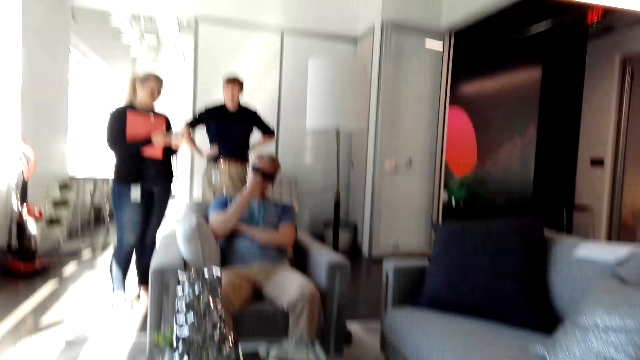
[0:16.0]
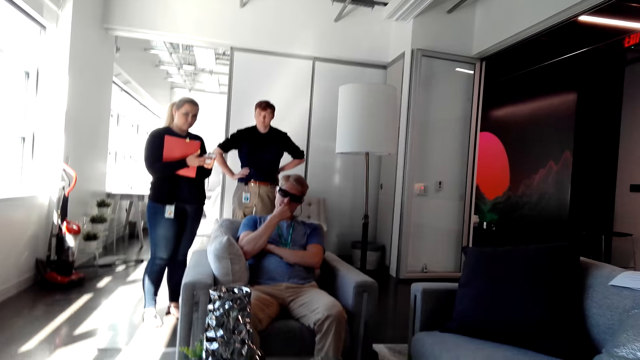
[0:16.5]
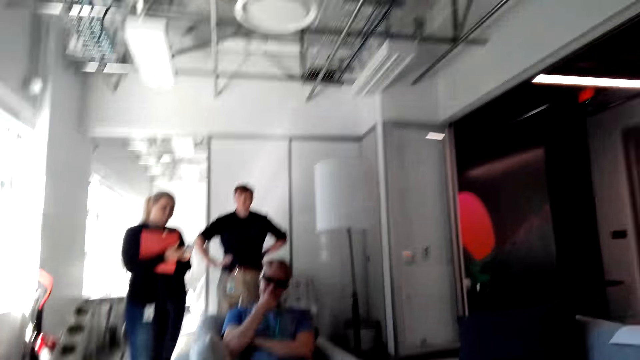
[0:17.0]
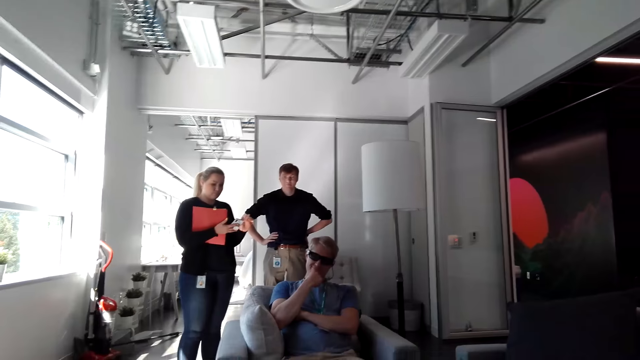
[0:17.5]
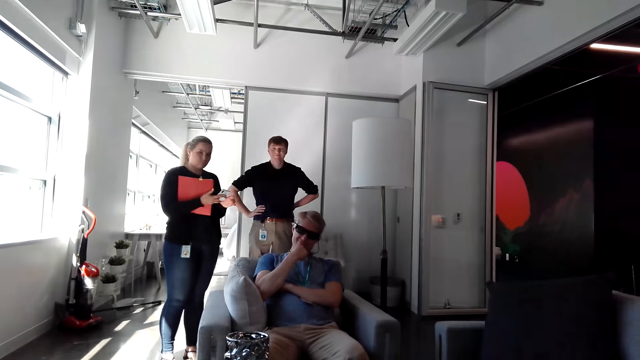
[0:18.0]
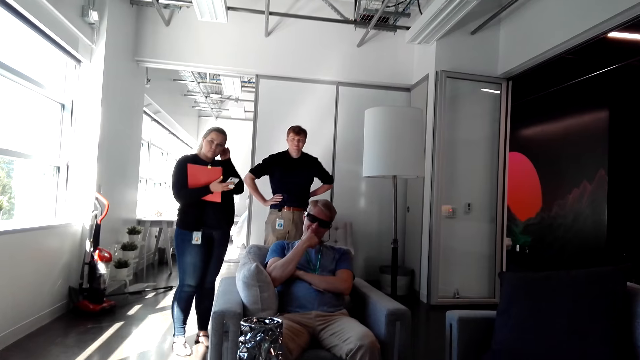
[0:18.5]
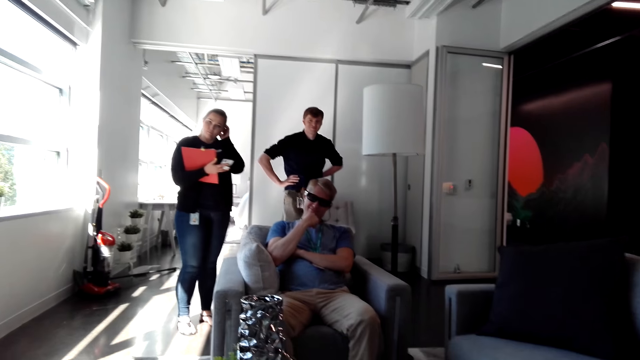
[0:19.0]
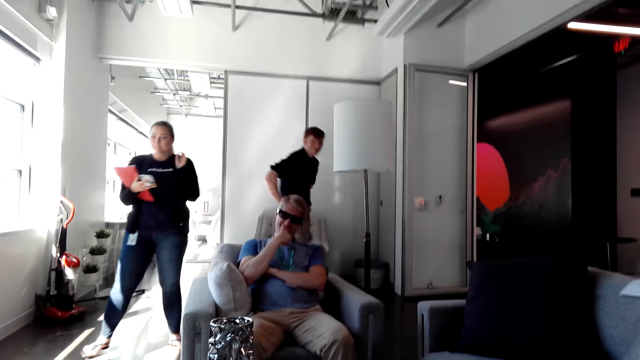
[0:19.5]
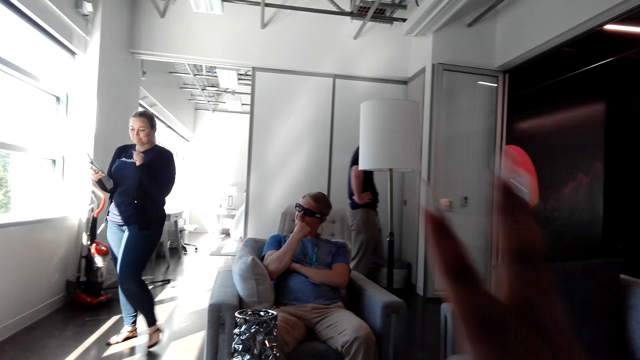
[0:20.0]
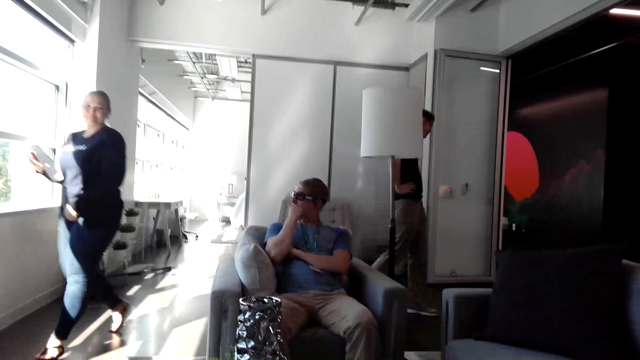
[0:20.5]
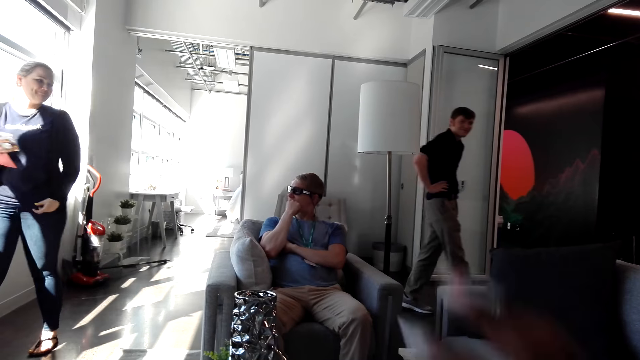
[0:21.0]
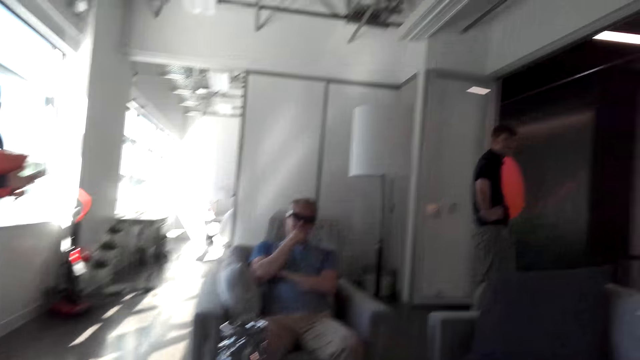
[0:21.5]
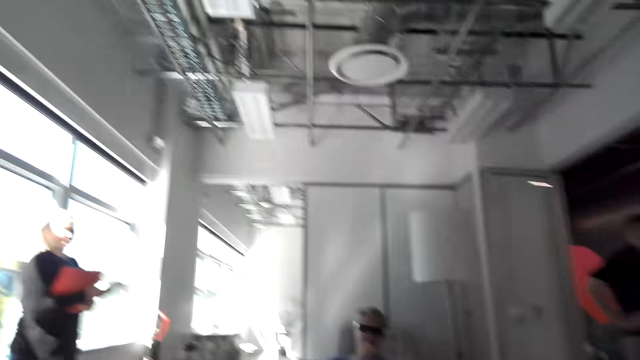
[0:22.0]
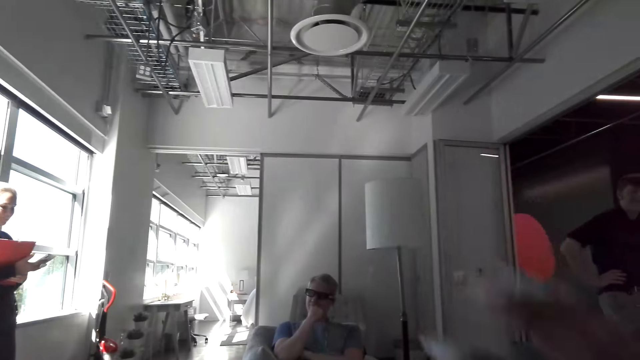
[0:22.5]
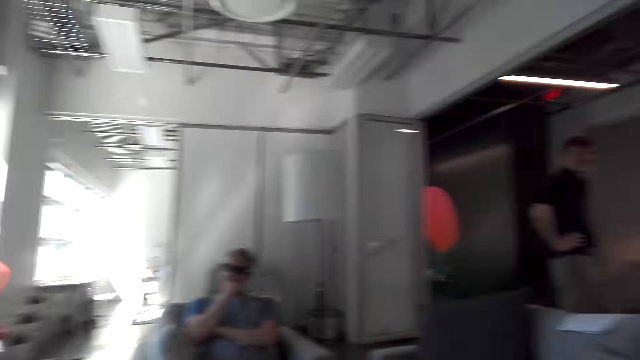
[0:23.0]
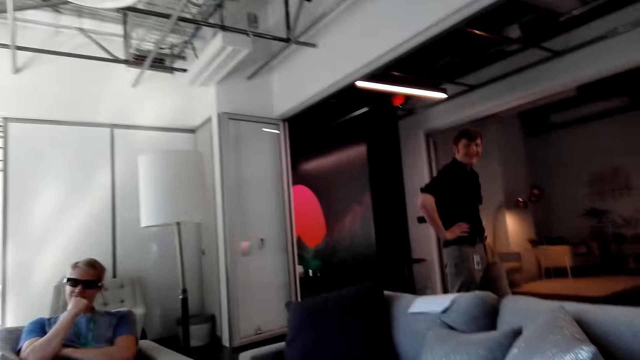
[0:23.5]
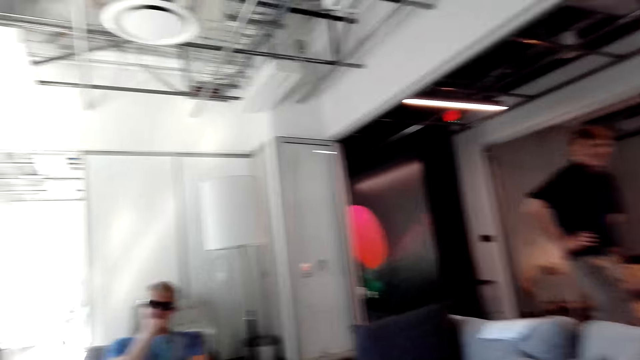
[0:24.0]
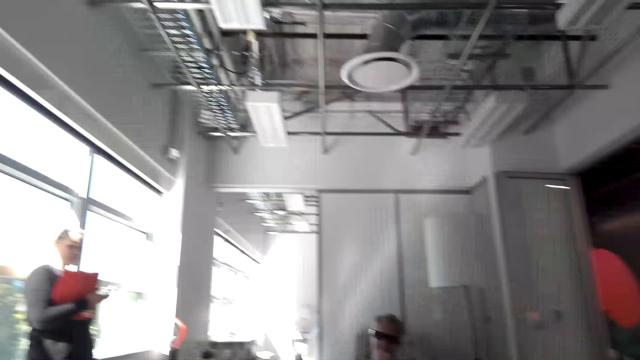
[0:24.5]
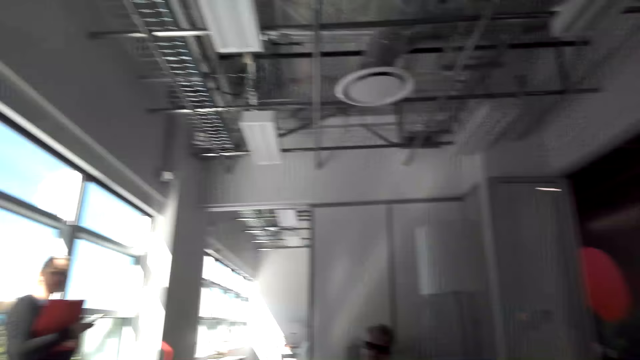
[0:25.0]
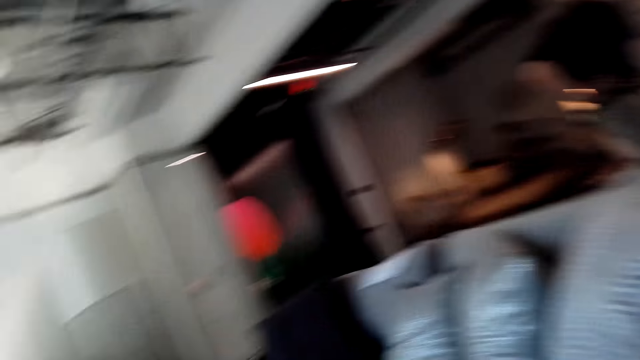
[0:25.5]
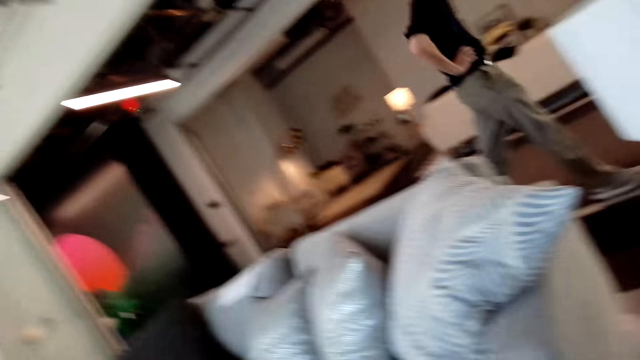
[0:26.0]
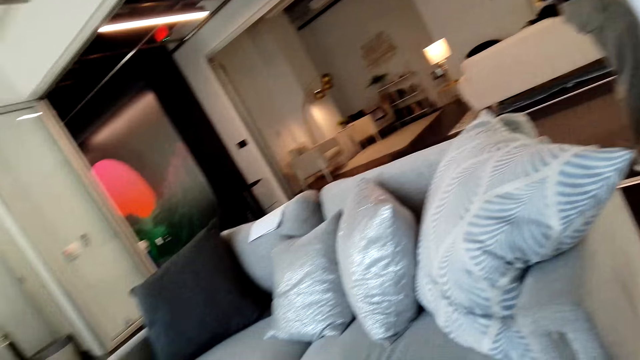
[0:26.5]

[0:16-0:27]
The camera wearer converses with a male. She does a hand movement. She raises her hands.

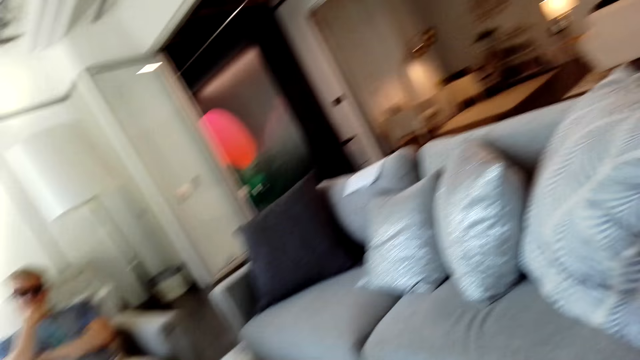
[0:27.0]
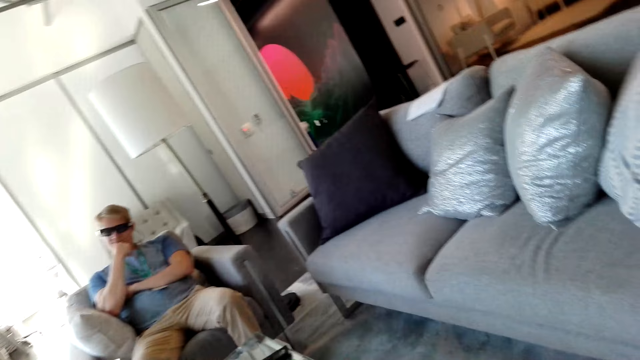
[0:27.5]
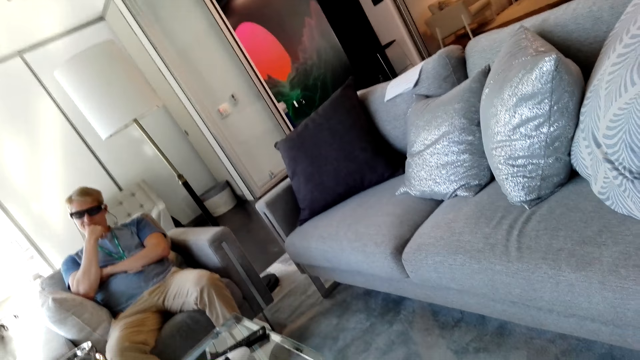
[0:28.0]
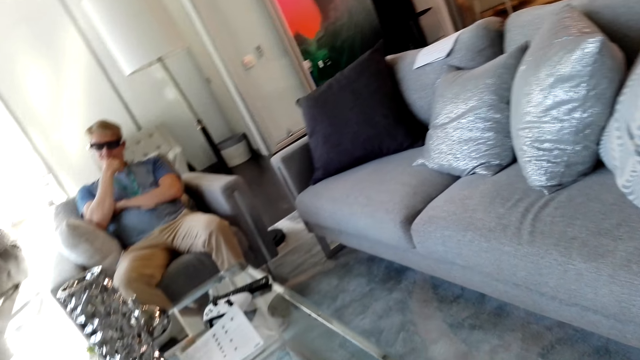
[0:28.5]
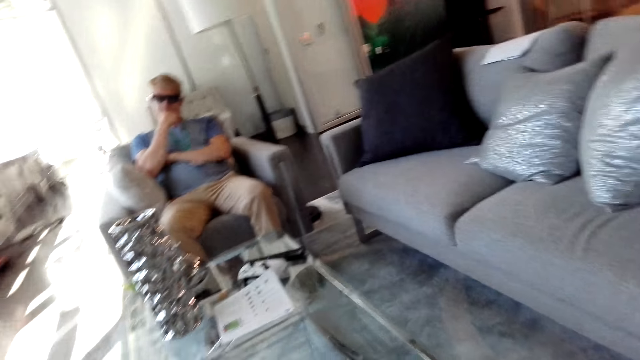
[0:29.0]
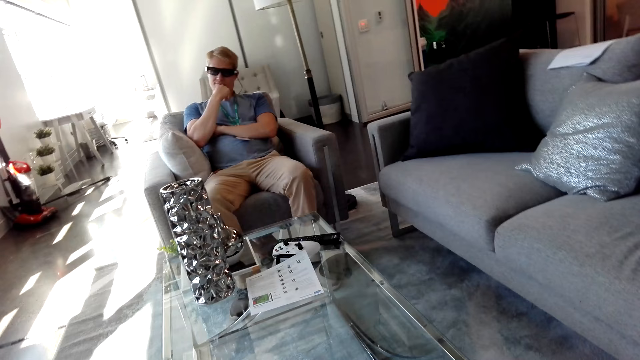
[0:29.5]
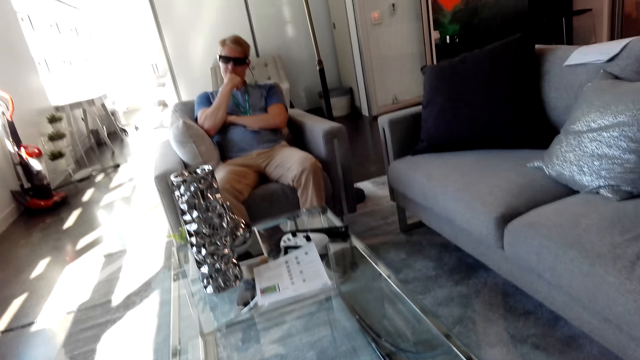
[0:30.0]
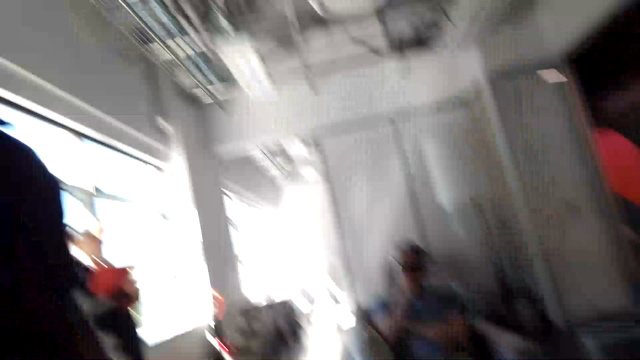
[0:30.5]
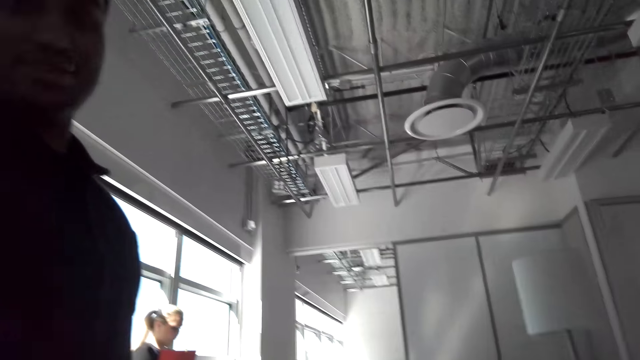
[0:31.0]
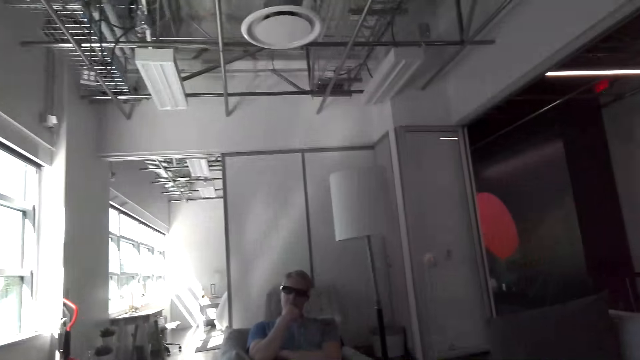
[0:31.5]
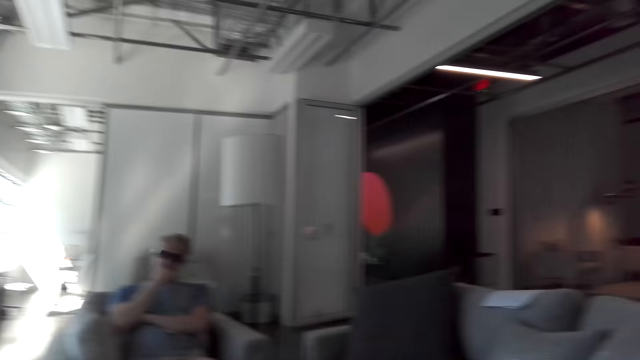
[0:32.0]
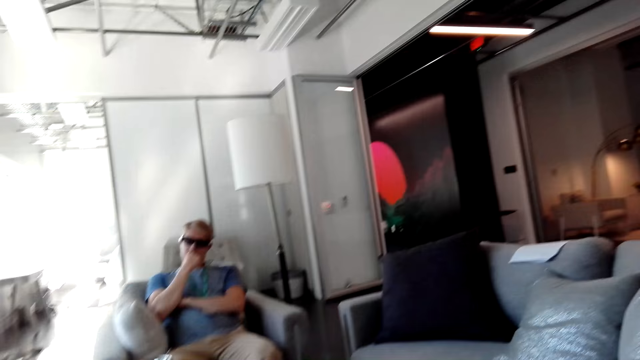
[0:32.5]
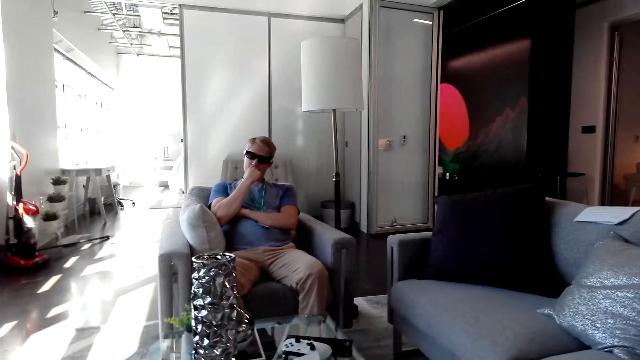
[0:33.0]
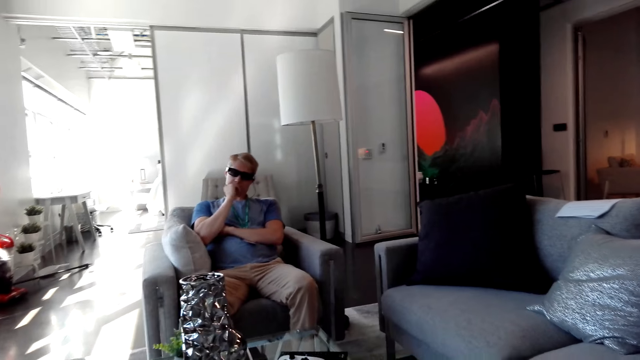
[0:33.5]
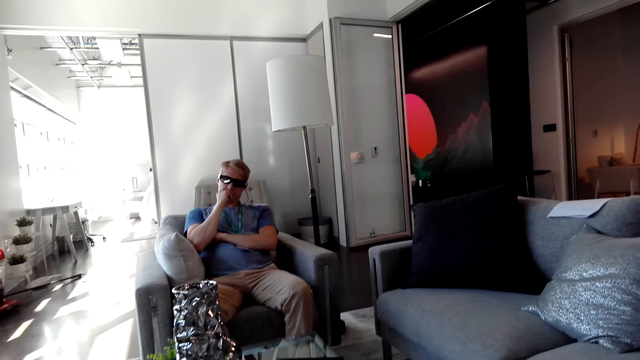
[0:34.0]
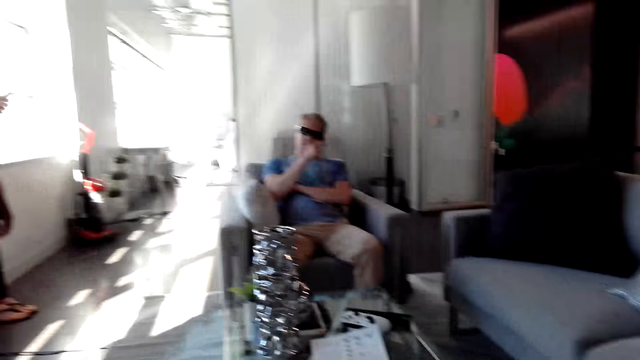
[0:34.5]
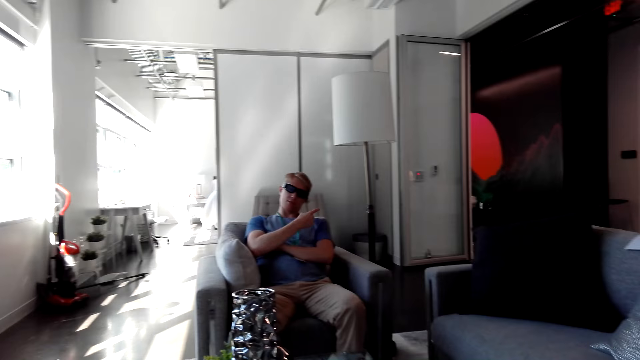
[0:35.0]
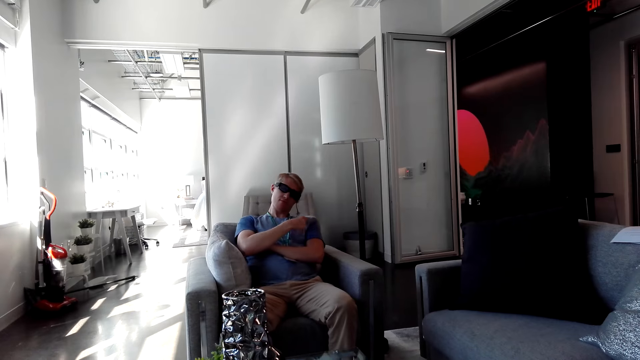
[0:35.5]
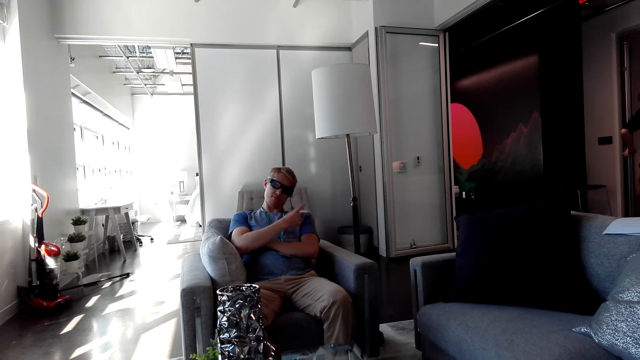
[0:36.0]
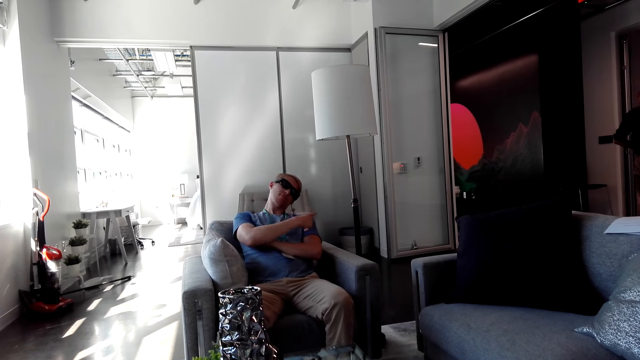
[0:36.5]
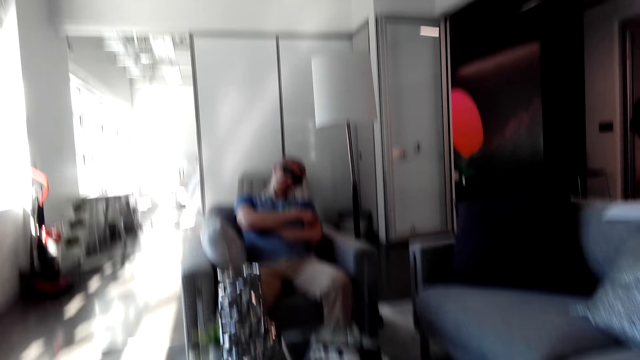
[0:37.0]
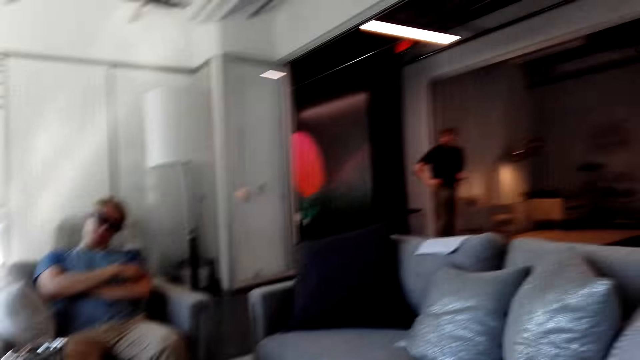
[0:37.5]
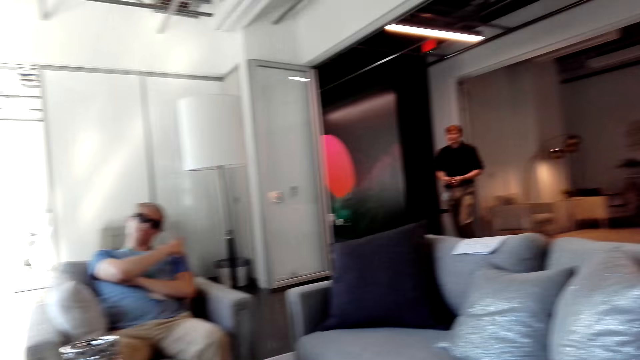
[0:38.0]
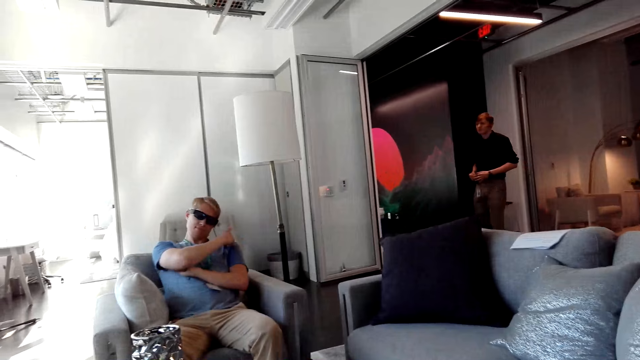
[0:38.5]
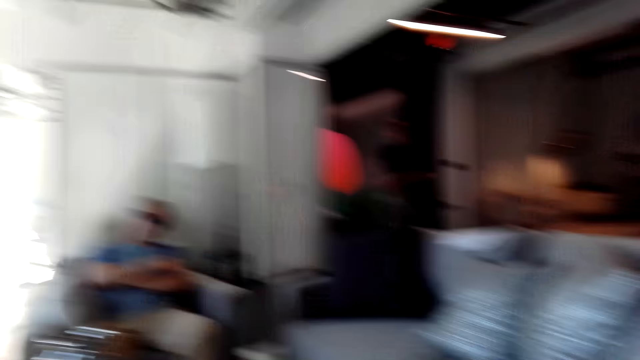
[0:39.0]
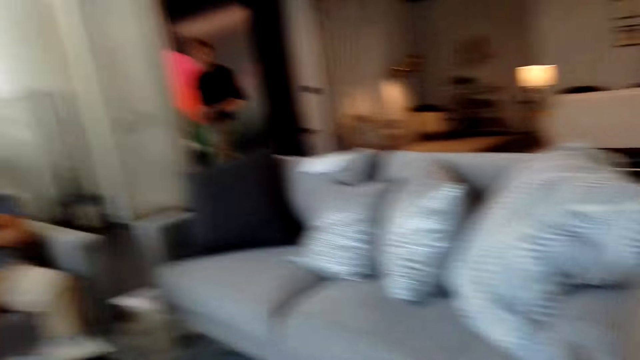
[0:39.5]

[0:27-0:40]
The camera wearer converses with a man. Another male does a hand movement. The camera wearer converses with another man. They look around the house.
